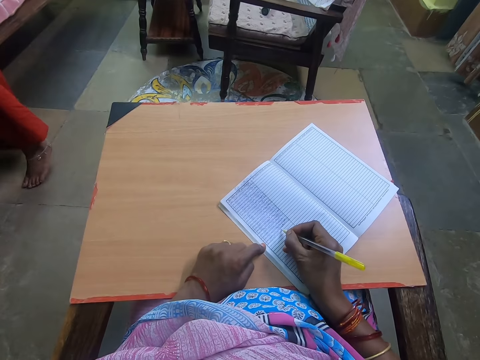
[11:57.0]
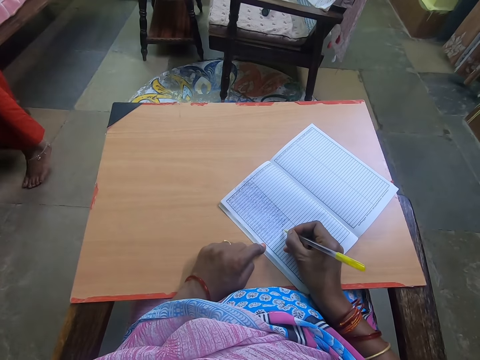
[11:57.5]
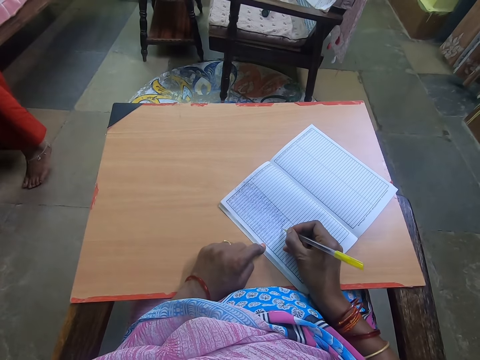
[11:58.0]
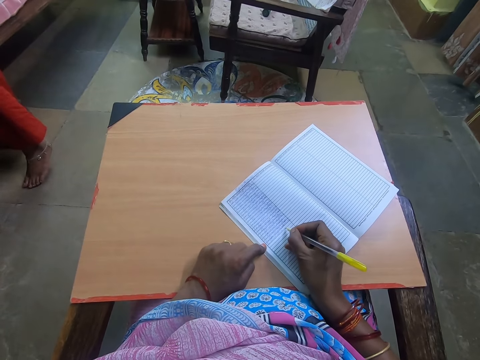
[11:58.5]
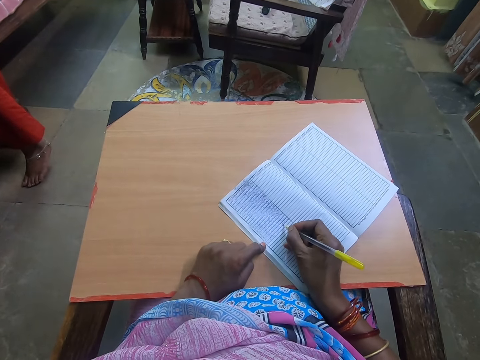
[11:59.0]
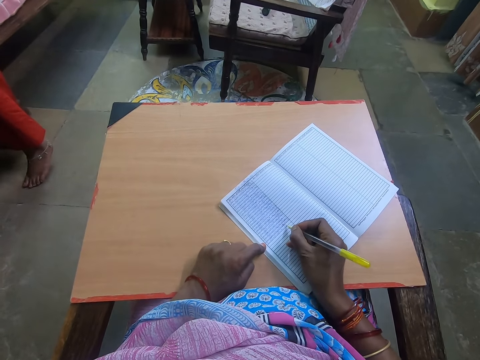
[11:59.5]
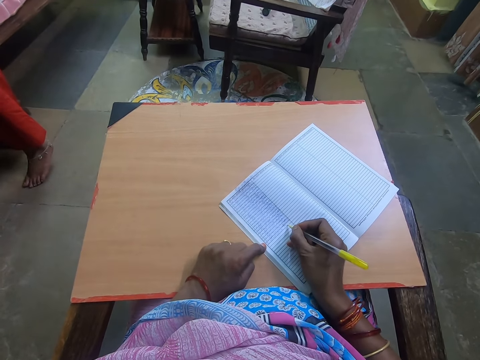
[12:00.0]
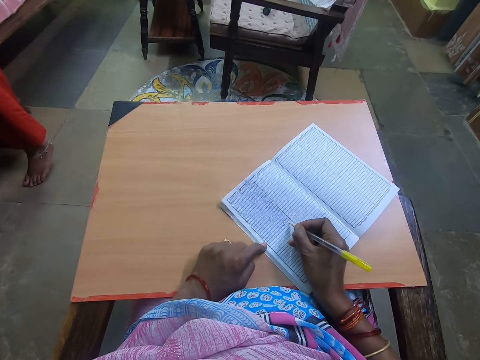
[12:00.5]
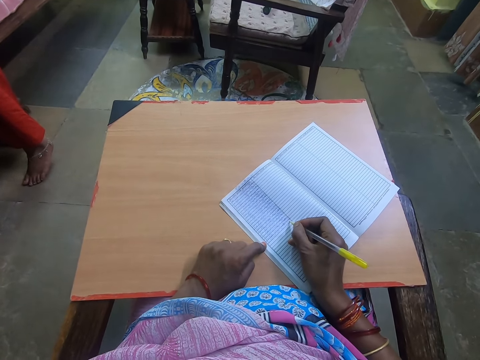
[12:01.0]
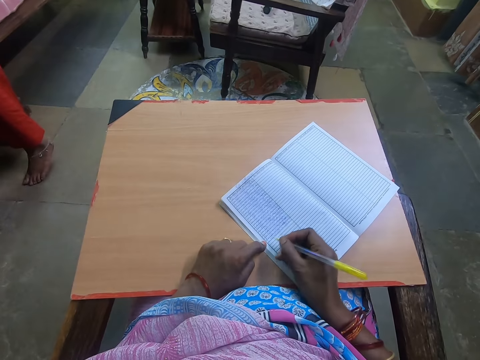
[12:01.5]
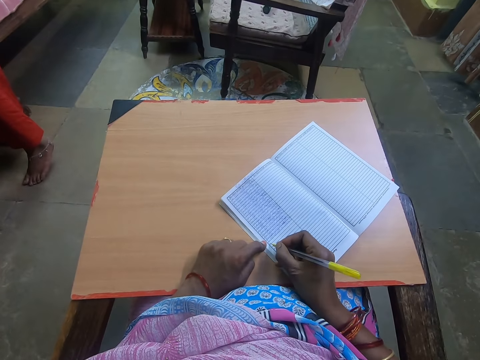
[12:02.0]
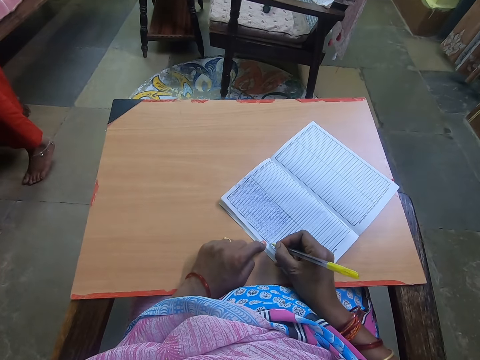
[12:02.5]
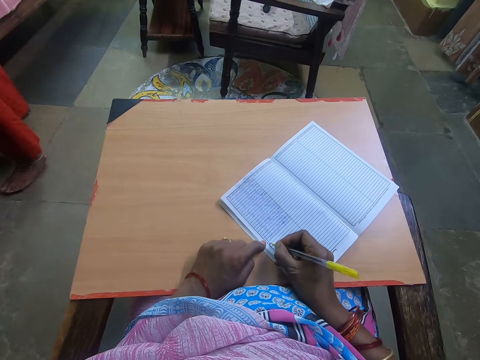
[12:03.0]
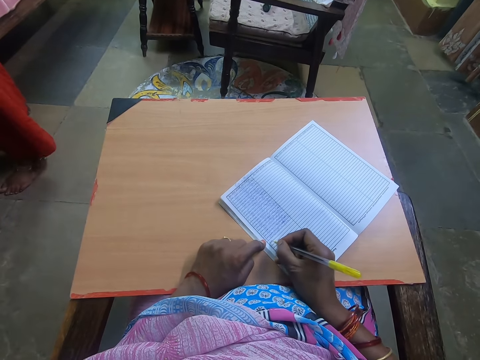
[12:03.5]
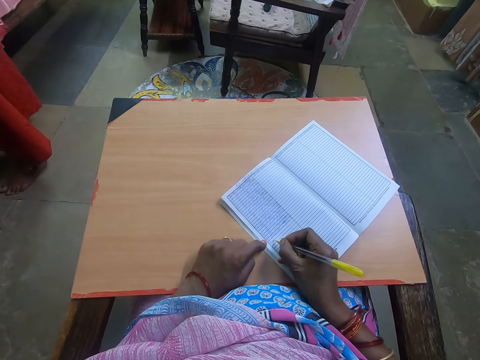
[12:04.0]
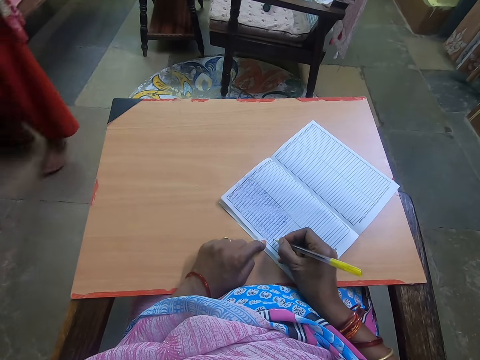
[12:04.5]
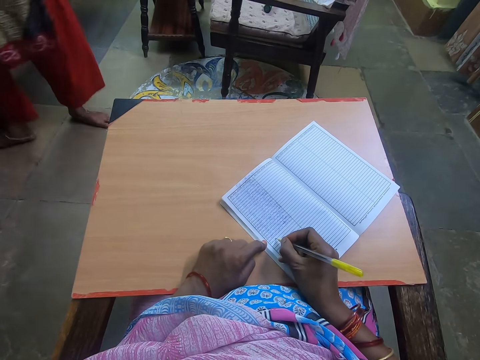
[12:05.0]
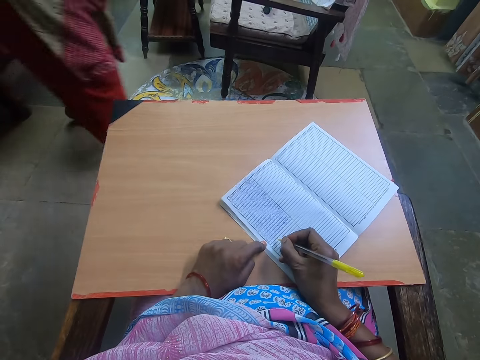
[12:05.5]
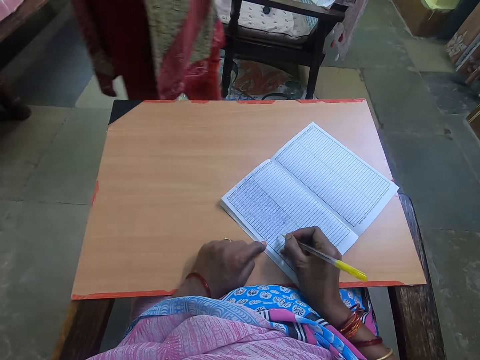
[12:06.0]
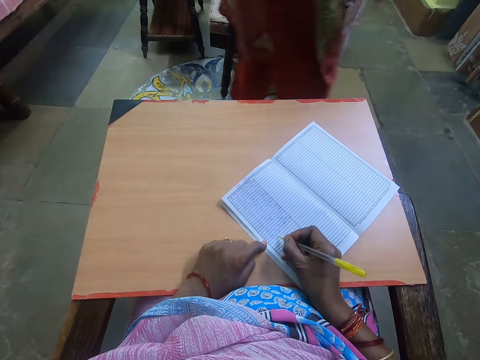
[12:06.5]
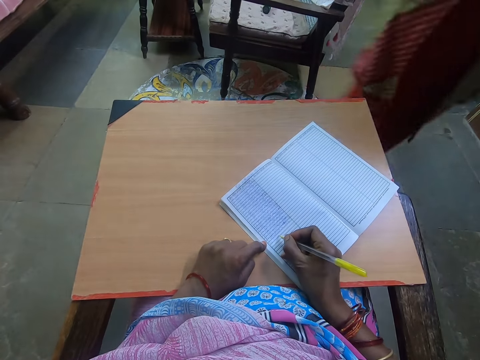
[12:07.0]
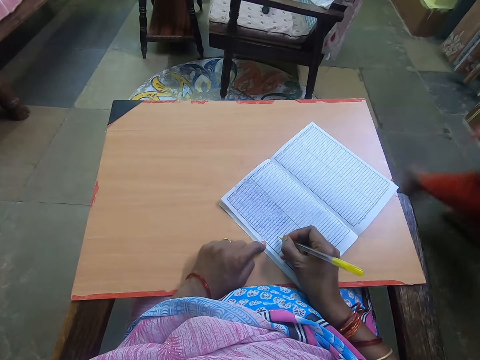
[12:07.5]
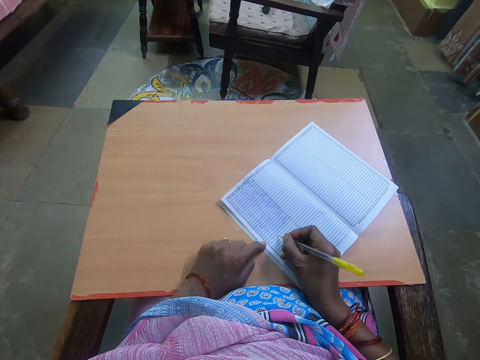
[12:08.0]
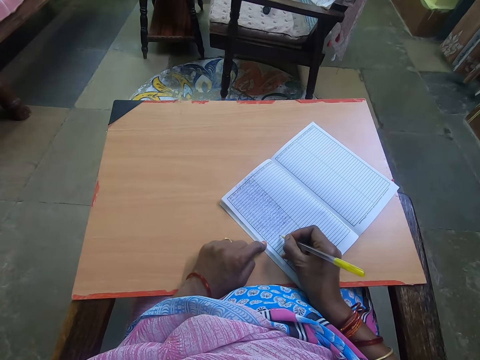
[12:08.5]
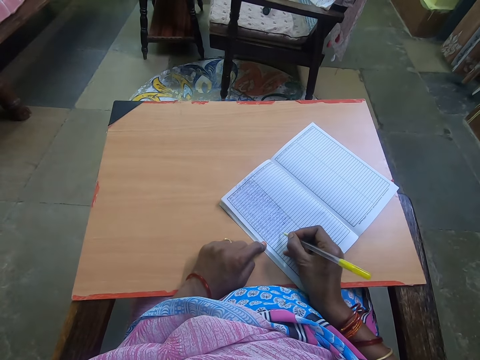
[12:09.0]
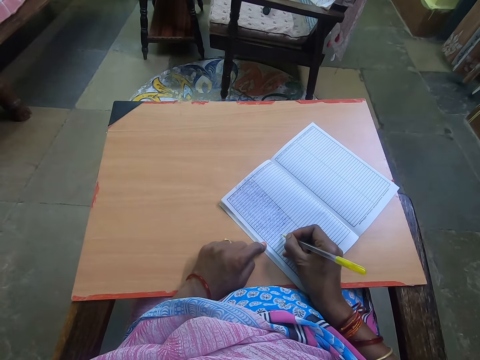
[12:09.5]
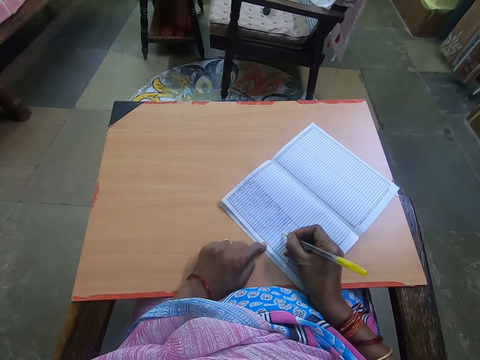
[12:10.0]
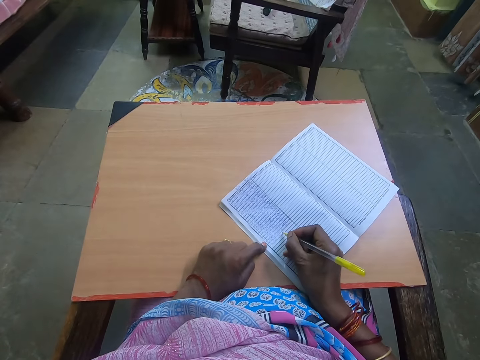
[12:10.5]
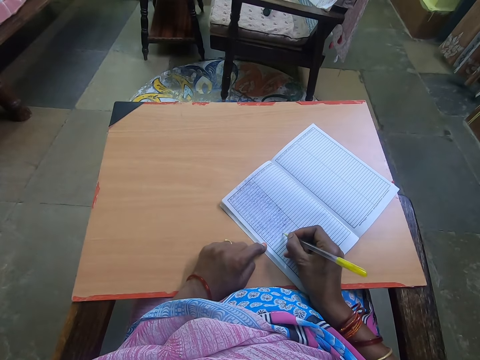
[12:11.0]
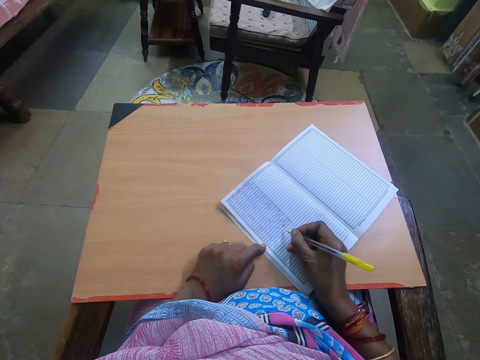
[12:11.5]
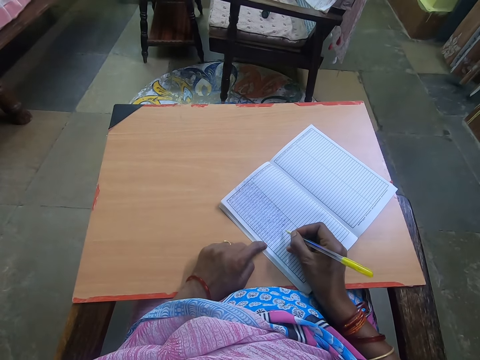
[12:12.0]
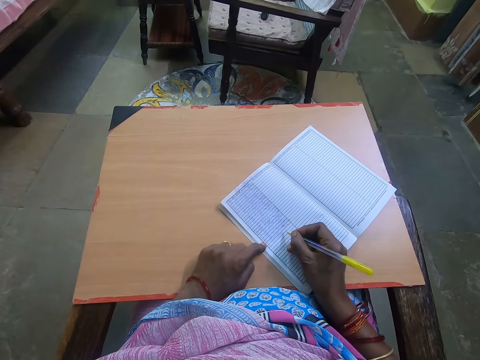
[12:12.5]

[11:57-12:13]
A woman walks across the room. The camera wearer writes on a book.

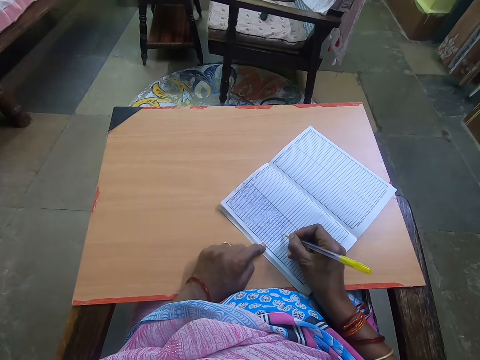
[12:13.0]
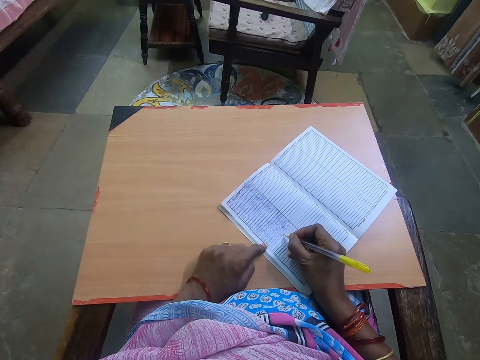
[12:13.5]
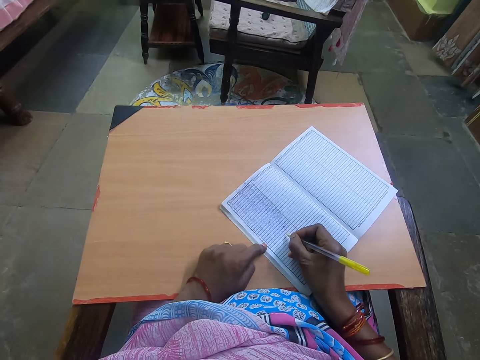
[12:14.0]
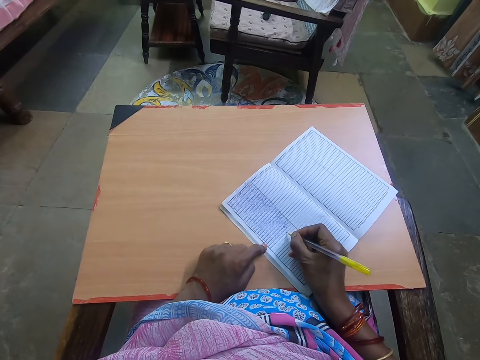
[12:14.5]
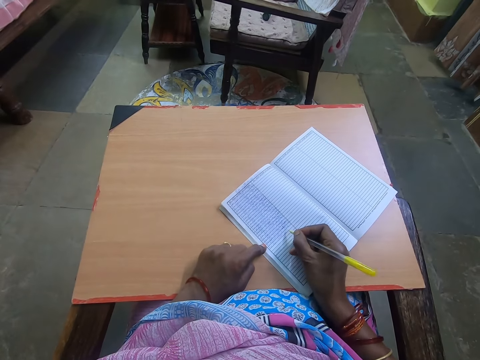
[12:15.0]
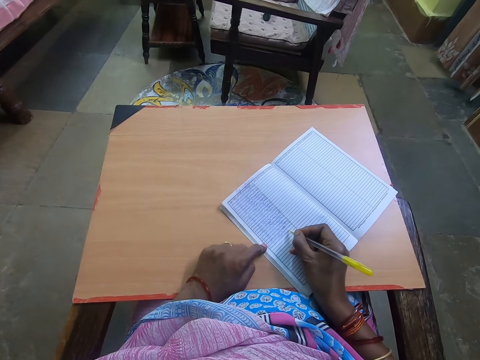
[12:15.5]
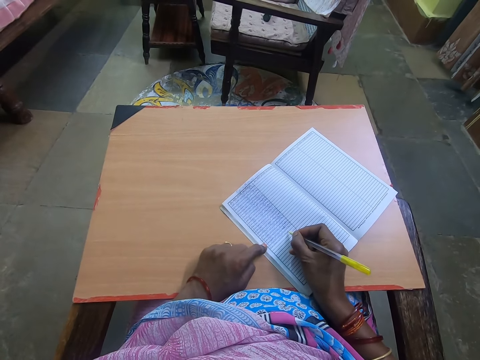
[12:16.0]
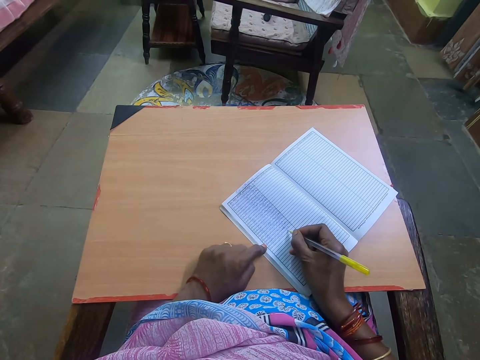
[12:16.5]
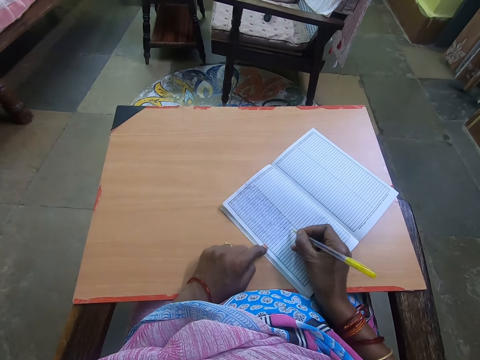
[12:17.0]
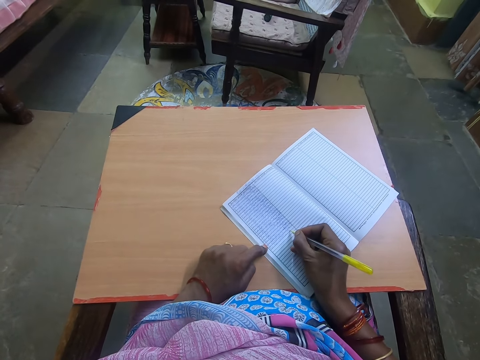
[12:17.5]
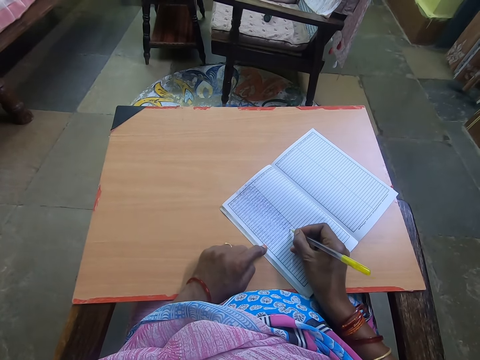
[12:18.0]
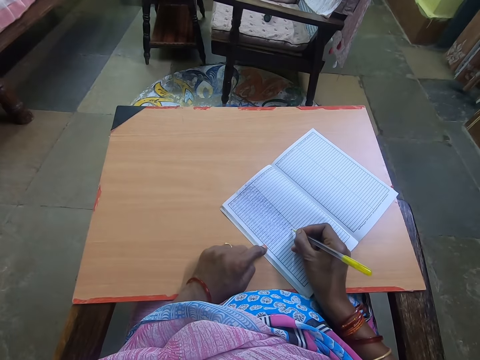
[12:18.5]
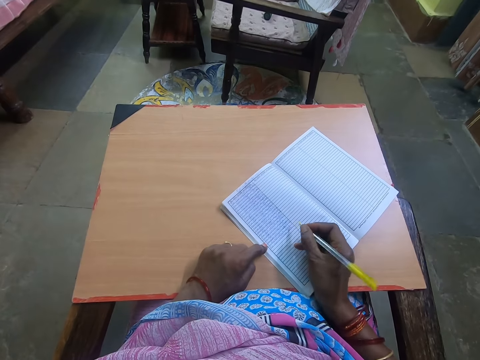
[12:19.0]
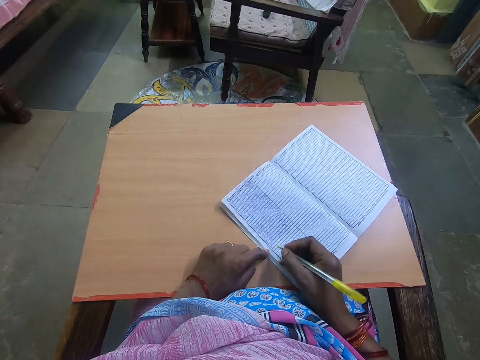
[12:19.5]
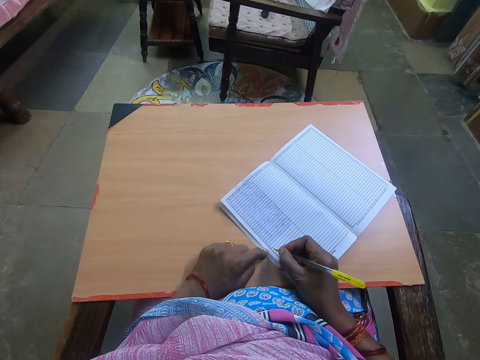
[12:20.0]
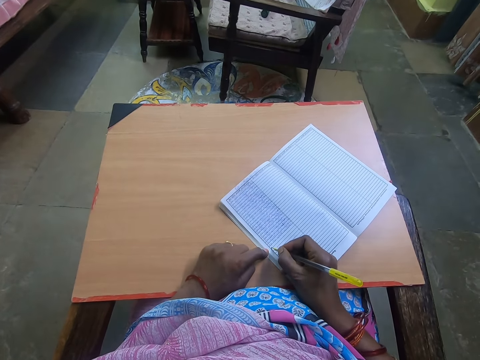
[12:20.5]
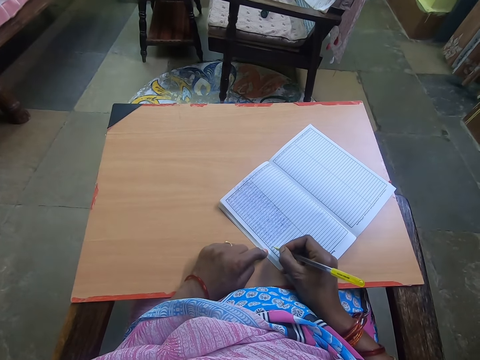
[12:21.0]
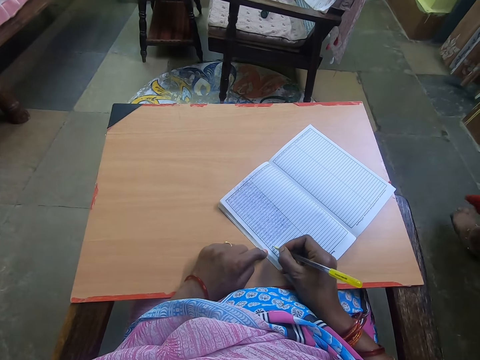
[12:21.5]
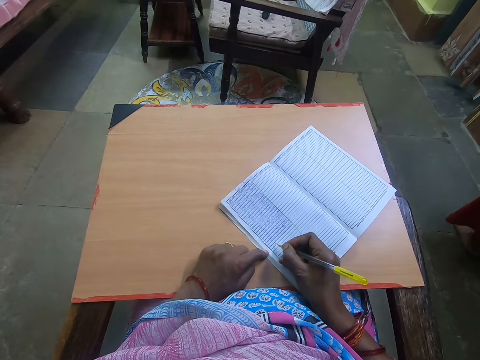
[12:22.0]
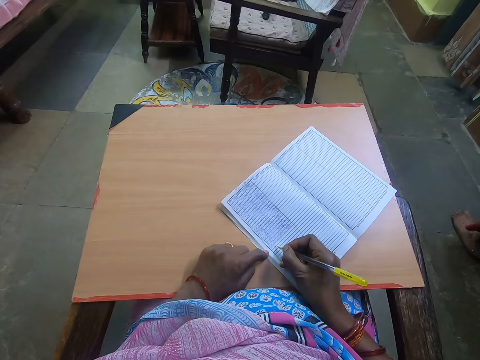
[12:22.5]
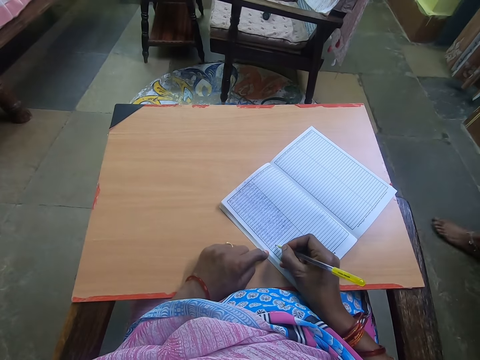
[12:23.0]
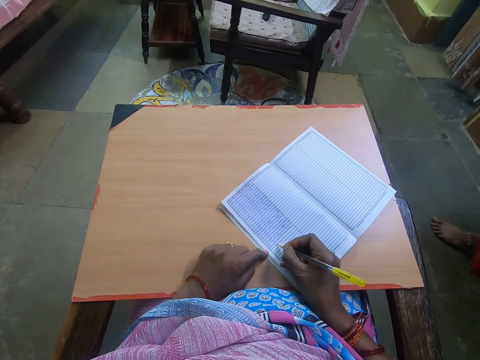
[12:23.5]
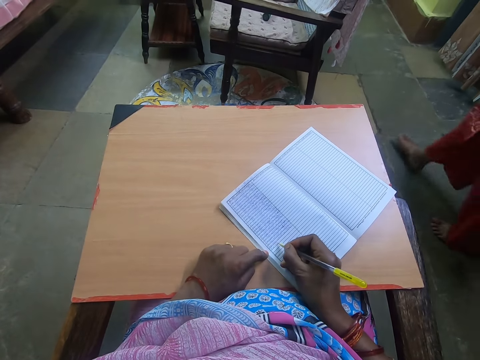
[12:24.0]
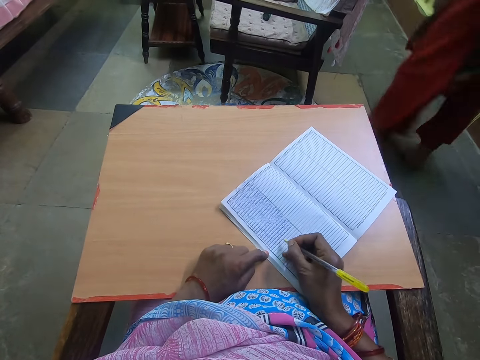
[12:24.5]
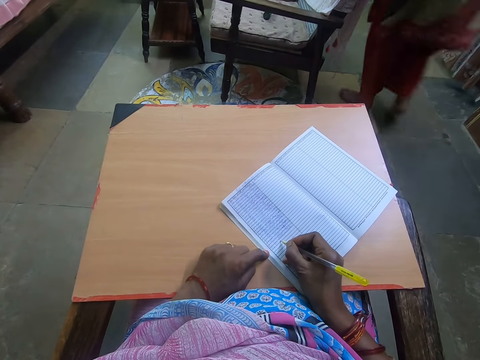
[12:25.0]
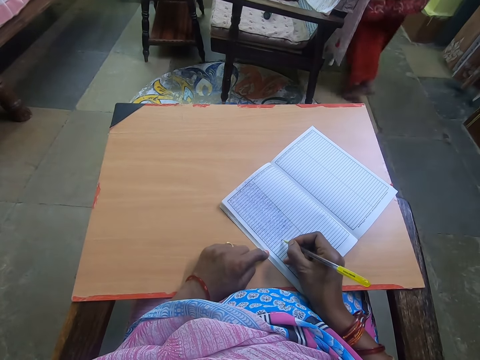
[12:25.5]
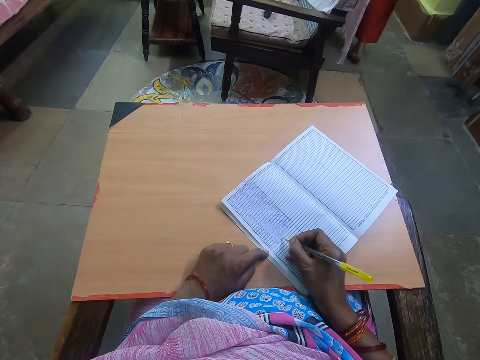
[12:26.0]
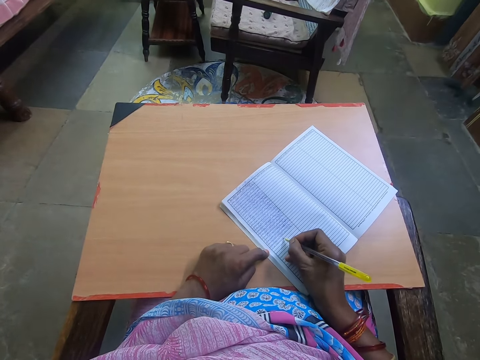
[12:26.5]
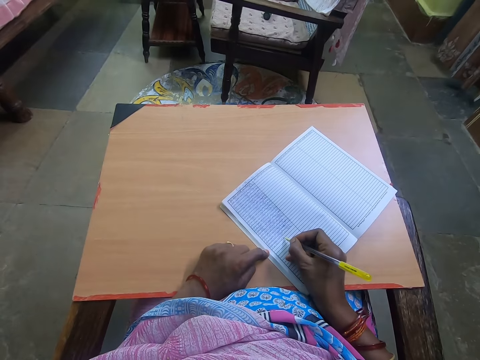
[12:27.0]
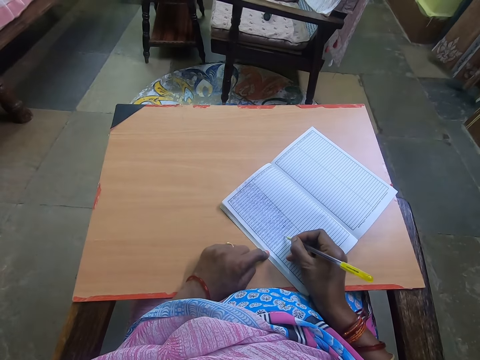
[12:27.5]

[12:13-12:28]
A woman walks across the room. The camera wearer writes on a book.
